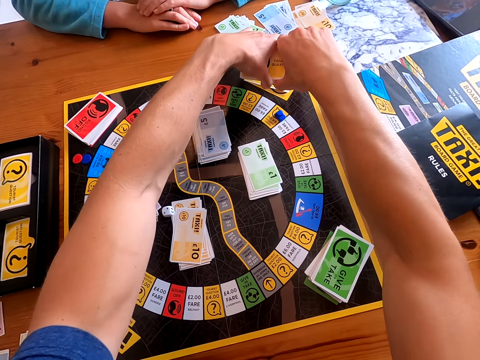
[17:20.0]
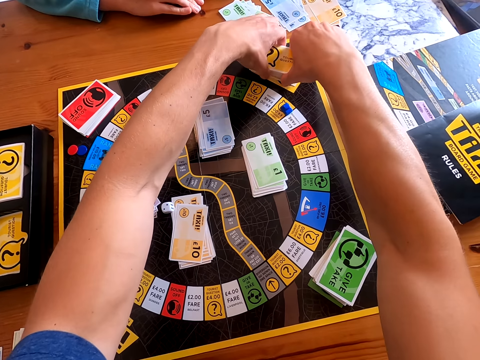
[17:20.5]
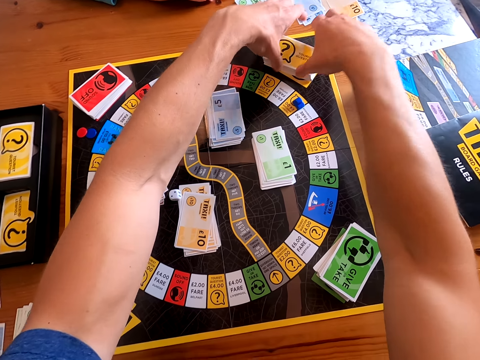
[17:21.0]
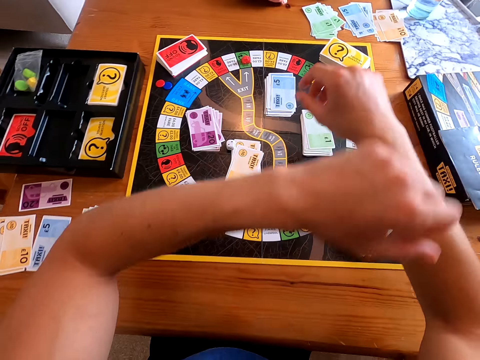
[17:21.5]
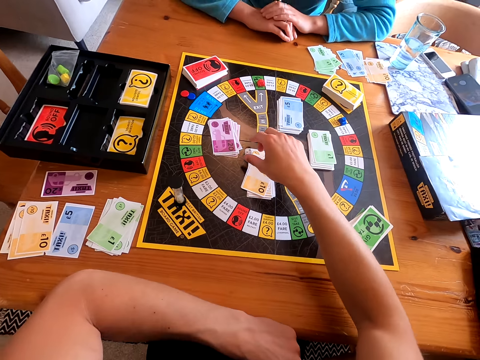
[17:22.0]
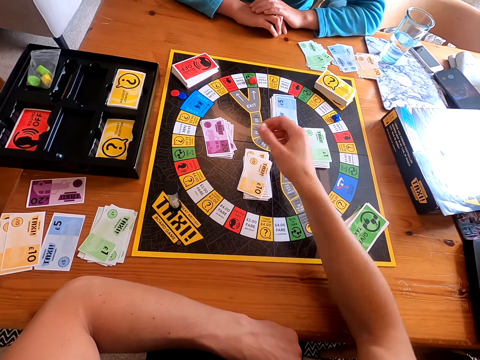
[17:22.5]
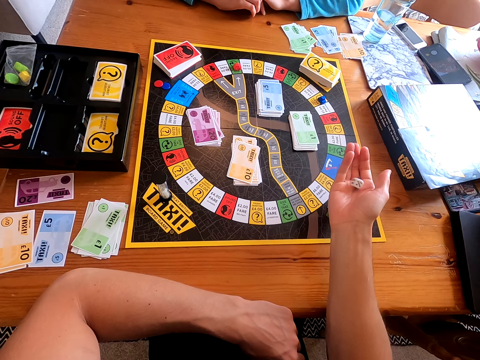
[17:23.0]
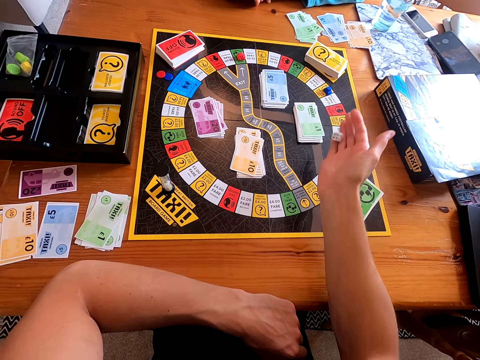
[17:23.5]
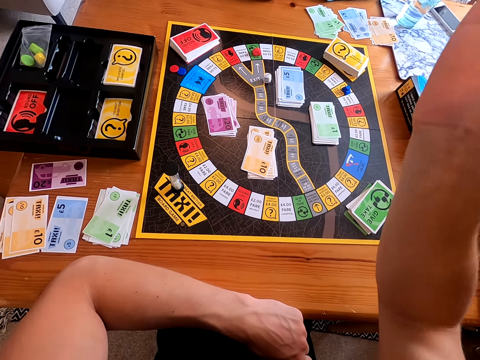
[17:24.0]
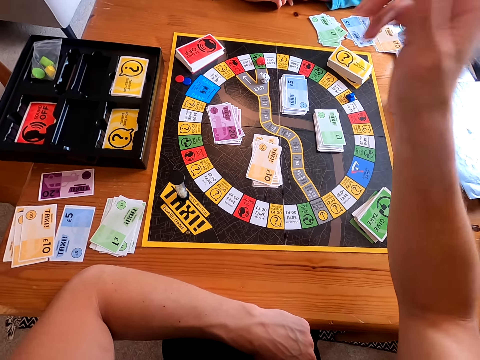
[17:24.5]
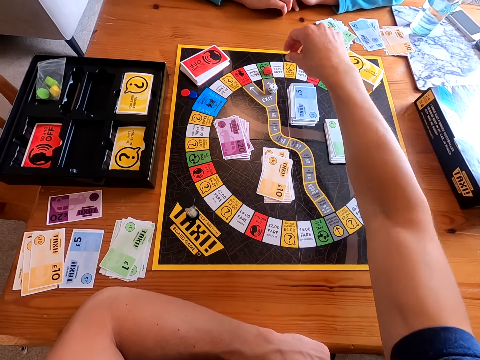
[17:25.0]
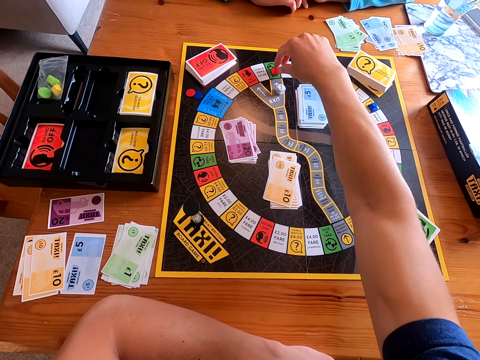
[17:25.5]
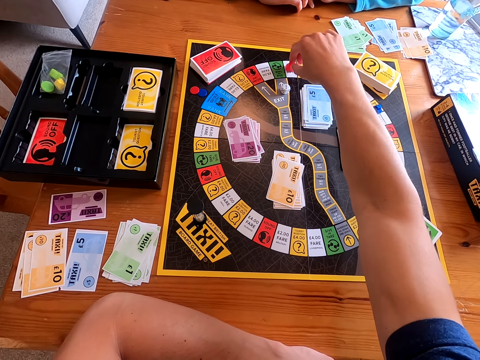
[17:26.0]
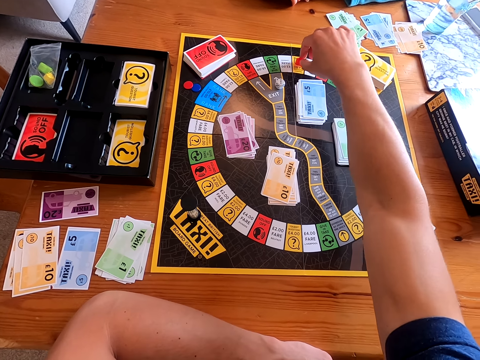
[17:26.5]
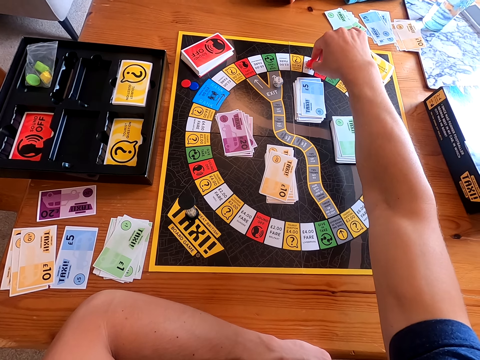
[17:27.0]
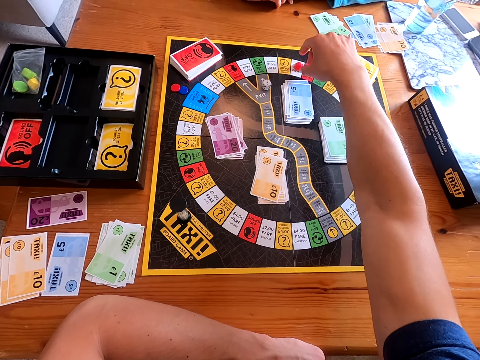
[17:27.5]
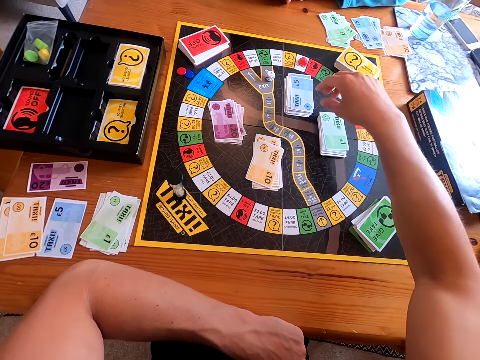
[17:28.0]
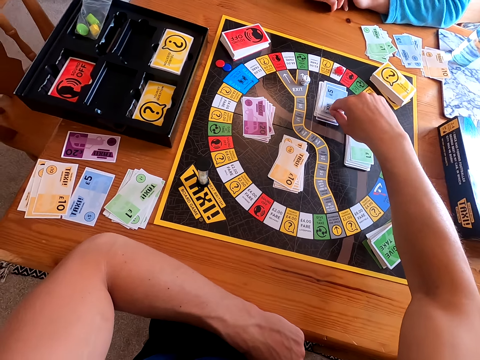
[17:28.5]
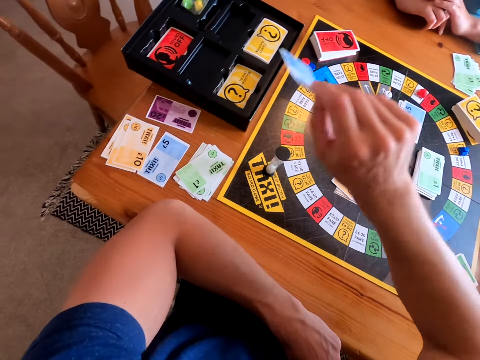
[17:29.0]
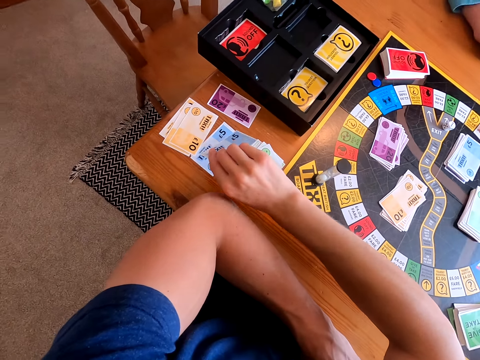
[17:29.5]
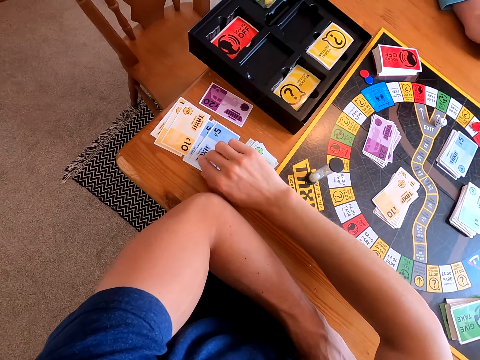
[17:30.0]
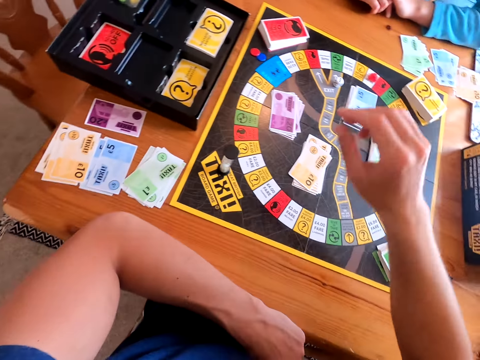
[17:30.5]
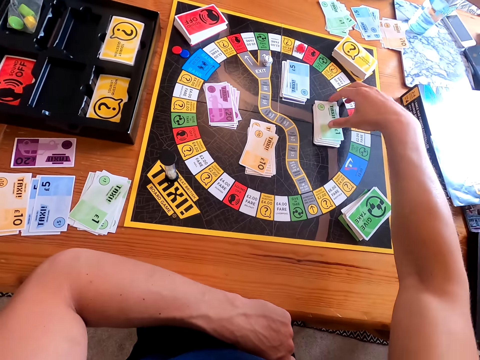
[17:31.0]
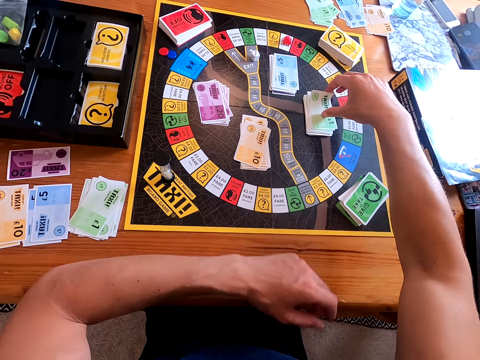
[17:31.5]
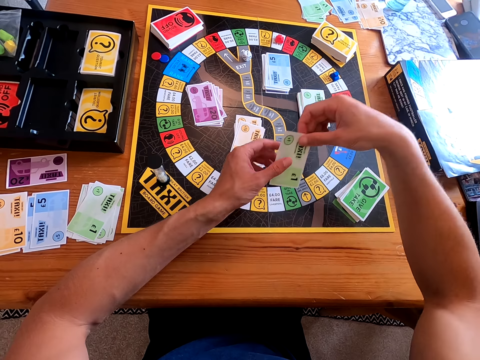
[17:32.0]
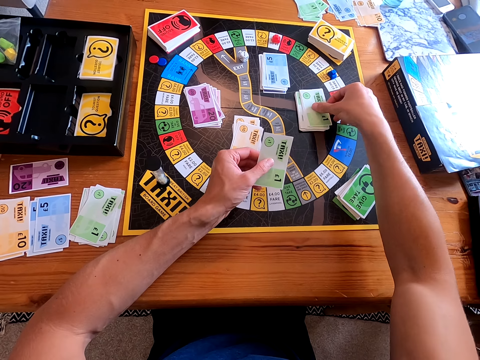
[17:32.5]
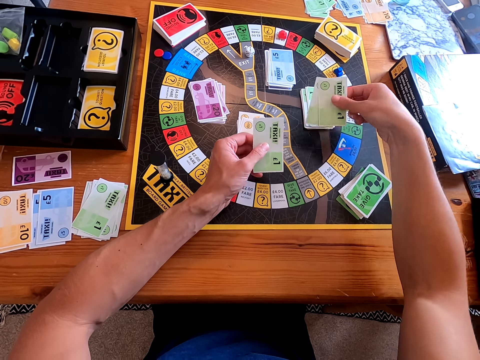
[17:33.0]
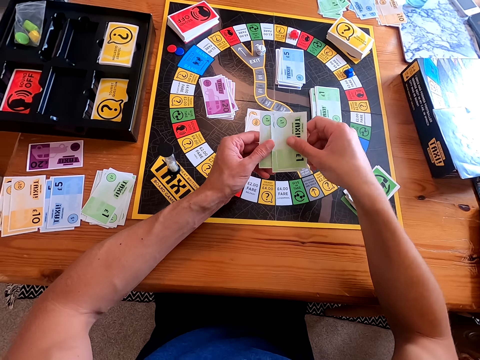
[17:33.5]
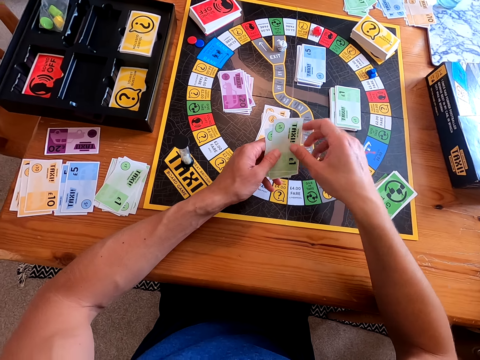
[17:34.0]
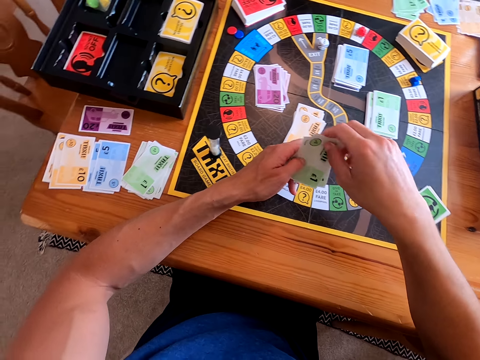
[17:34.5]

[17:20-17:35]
The camera wearer picks a dice or card from the taxi board. He rolls the dice in his hand and throws the dice on the taxi board. He moves the piece on the taxi board. He picks a card from the taxi board and places the card on the table on other cards. He picks a card from the taxi board.

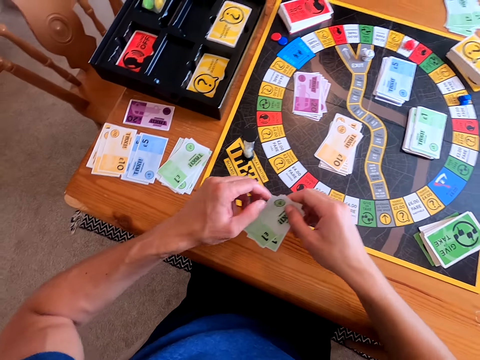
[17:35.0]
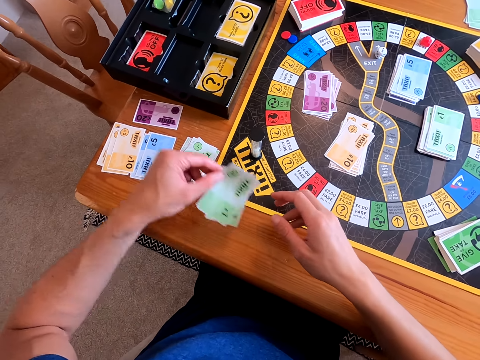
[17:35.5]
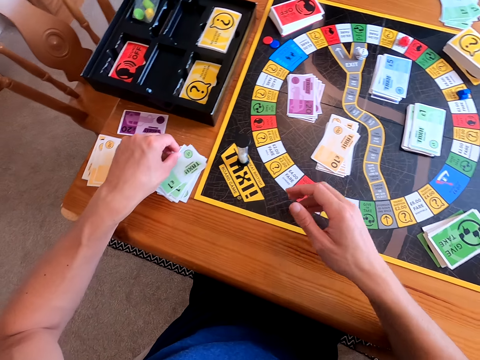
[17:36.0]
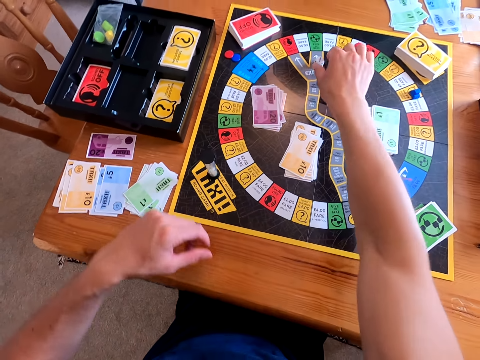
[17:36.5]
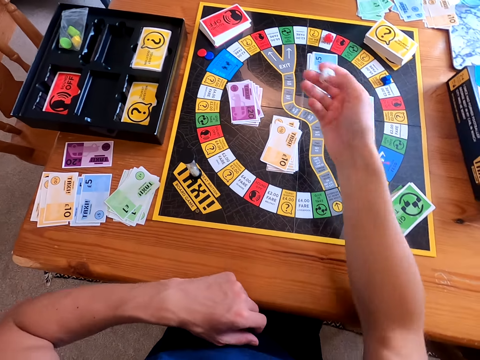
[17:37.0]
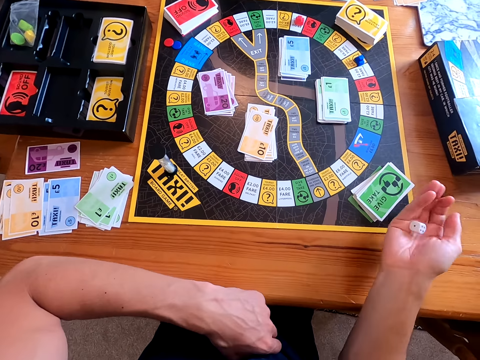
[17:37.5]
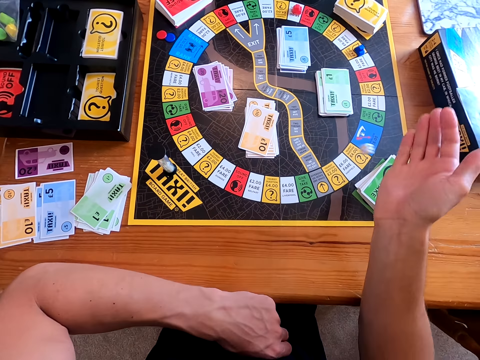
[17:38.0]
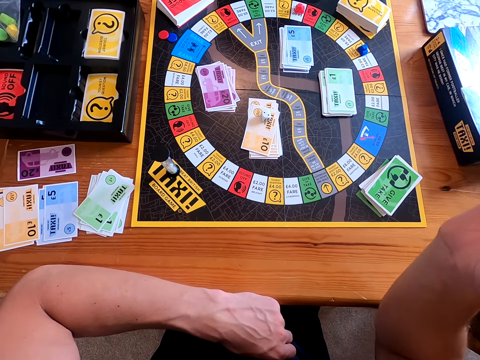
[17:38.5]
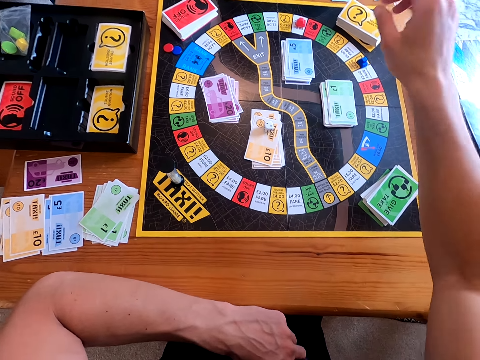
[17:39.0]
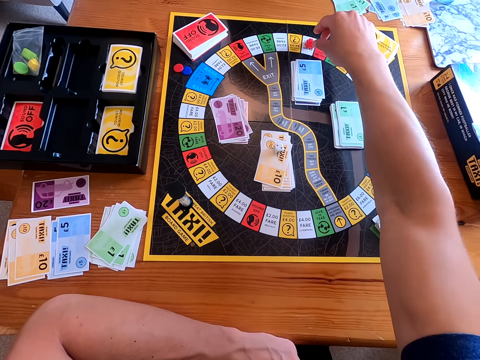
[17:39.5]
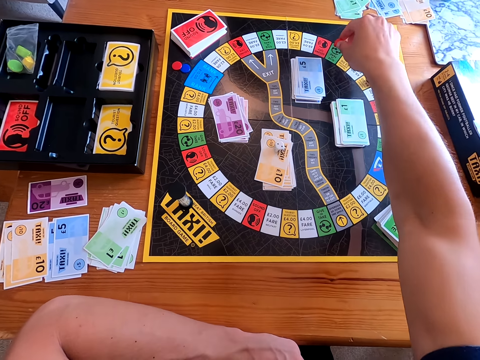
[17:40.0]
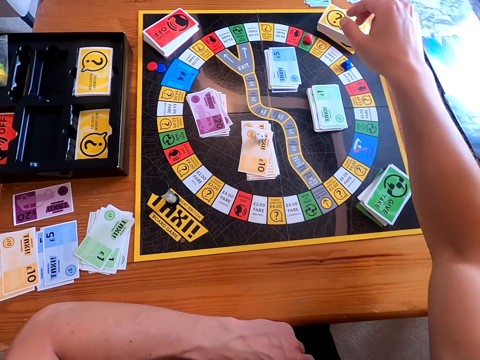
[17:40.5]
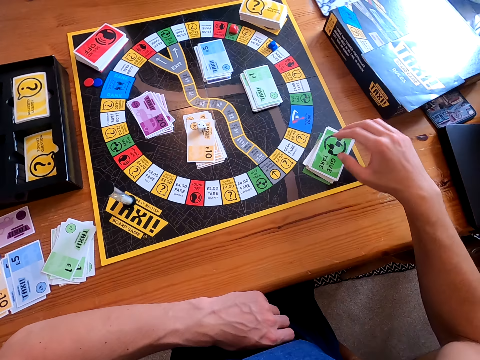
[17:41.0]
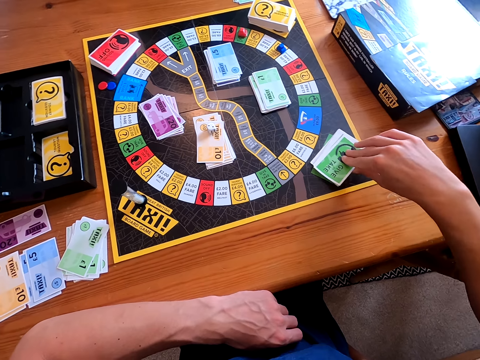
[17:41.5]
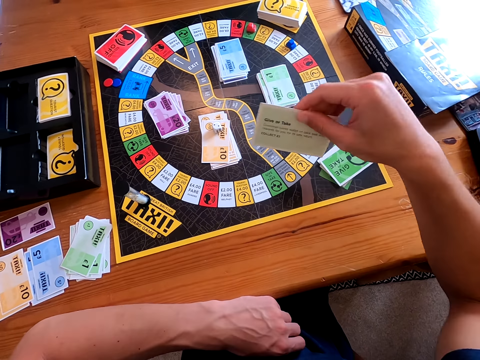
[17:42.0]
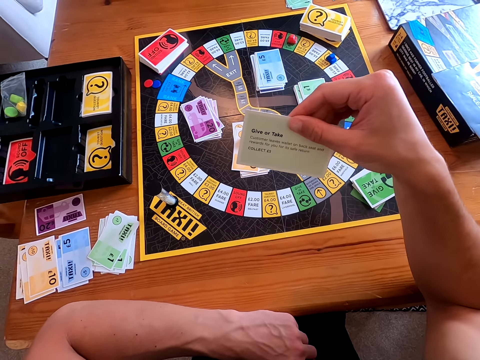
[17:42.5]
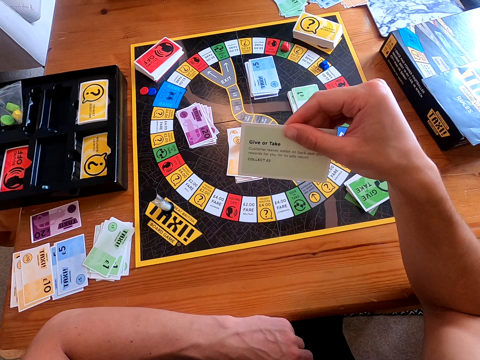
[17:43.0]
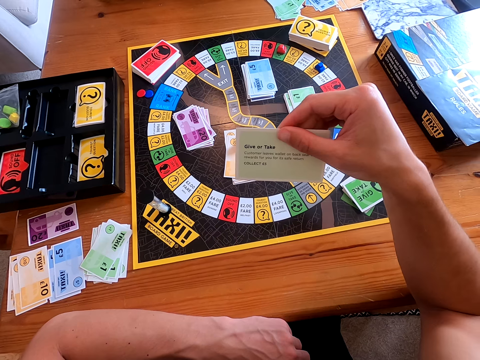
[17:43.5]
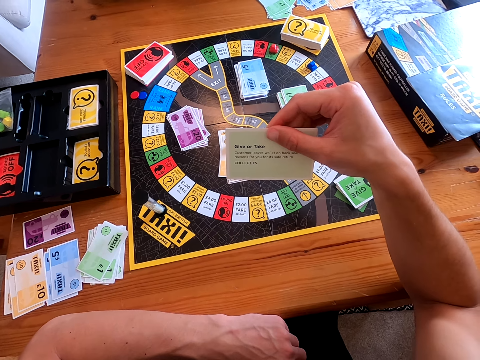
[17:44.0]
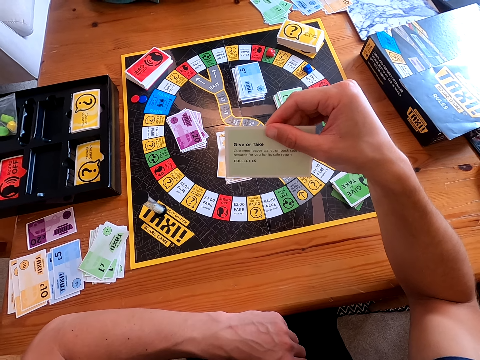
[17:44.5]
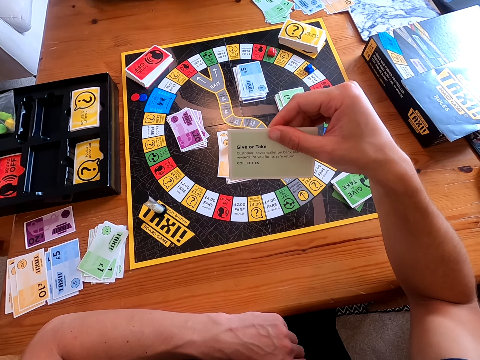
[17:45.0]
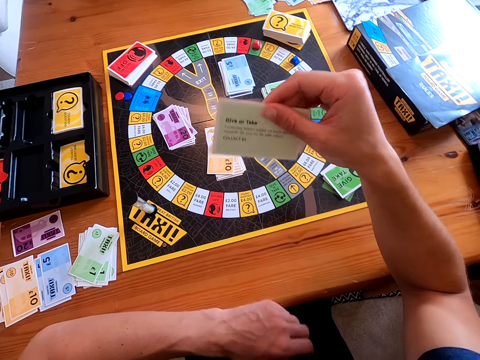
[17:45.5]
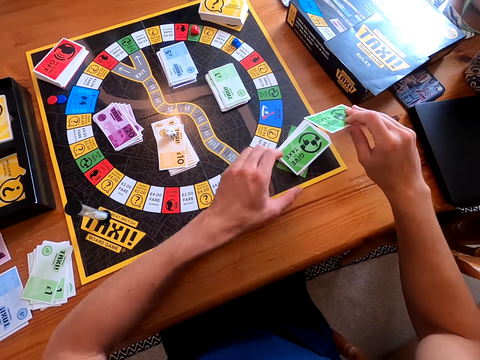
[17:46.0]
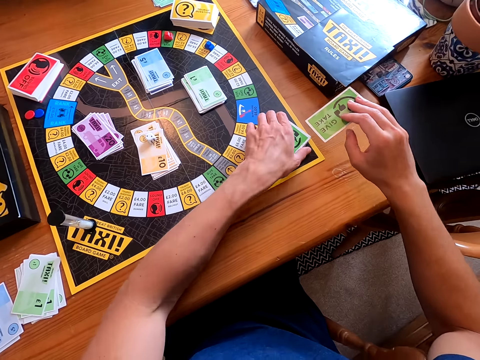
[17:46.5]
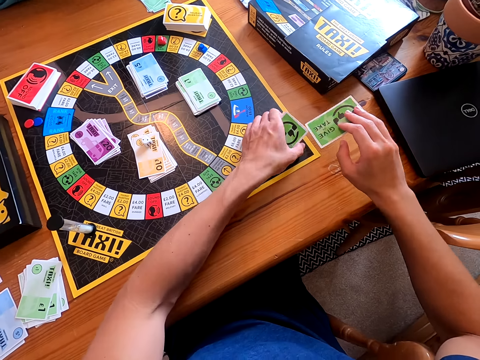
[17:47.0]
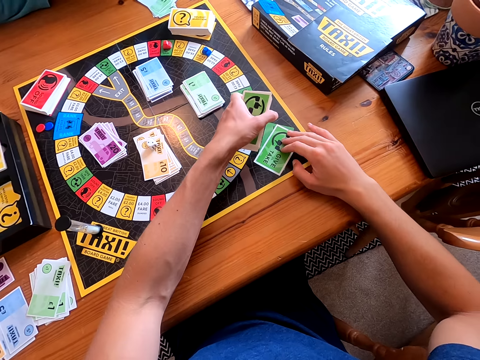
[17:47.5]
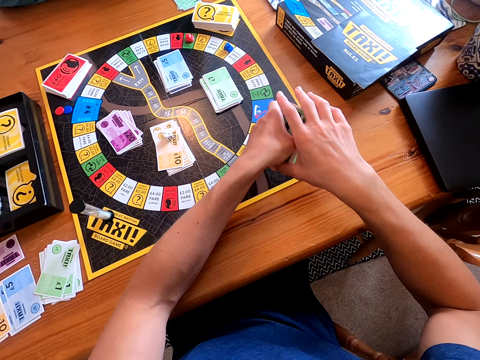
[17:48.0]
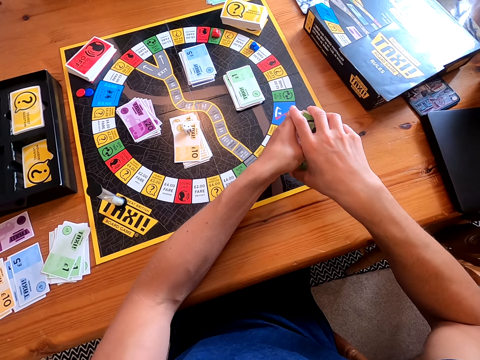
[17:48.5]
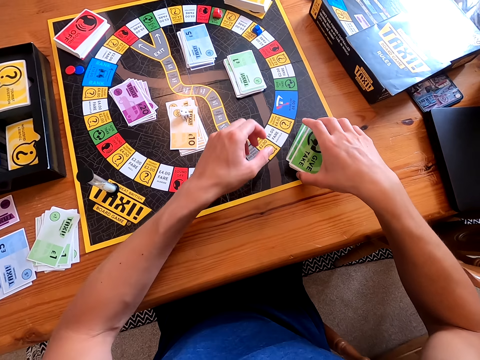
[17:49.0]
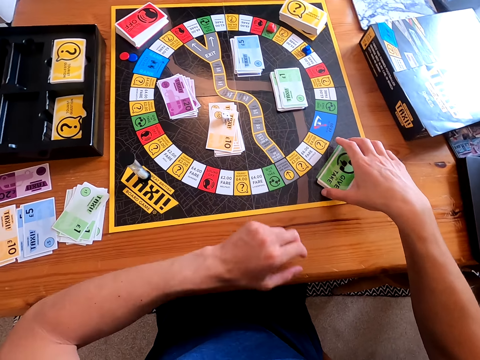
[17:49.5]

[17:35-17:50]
The camera wearer places the card on the table on other cards. He picks a dice from the taxi board, rolls the dice in his hand and throws the dice on the taxi board. He moves the piece on the taxi board. He picks a card from the taxi board and looks at the card. He places the card on the other cards.
